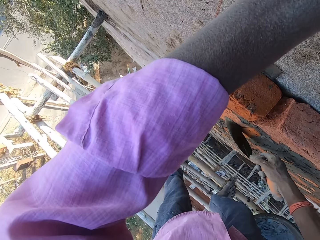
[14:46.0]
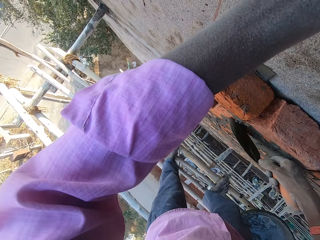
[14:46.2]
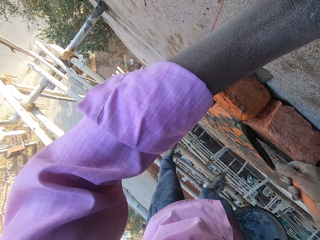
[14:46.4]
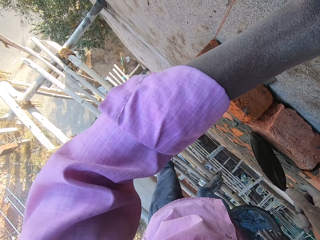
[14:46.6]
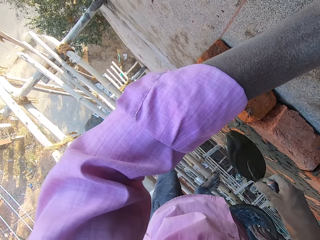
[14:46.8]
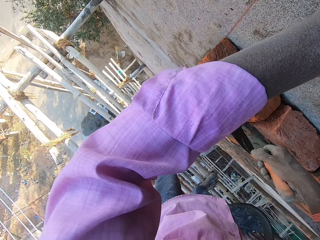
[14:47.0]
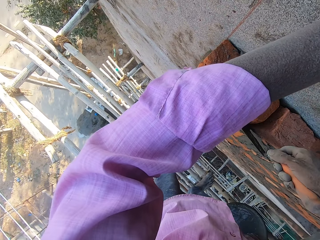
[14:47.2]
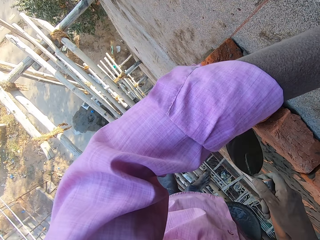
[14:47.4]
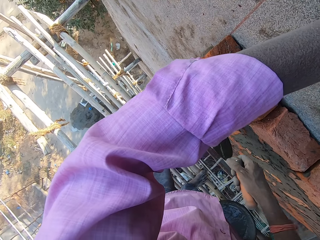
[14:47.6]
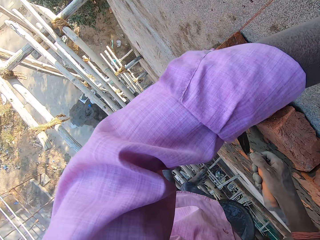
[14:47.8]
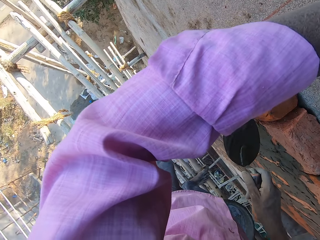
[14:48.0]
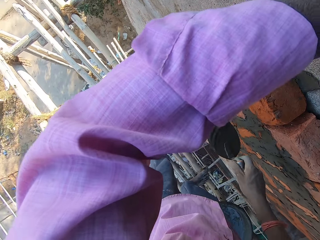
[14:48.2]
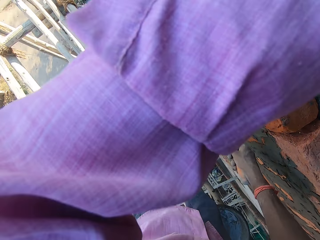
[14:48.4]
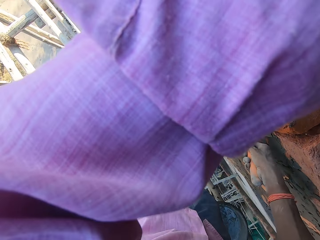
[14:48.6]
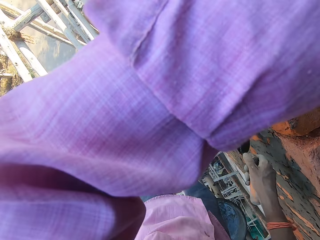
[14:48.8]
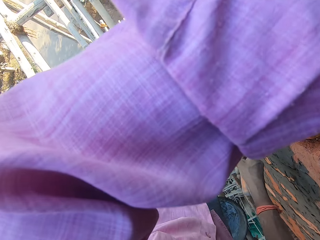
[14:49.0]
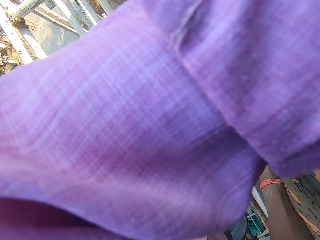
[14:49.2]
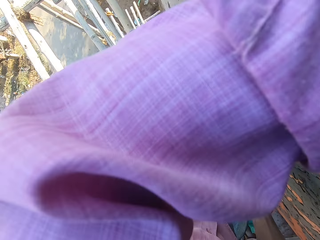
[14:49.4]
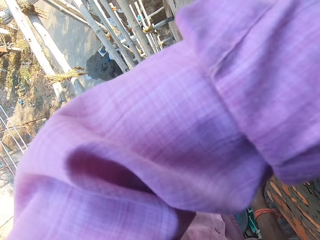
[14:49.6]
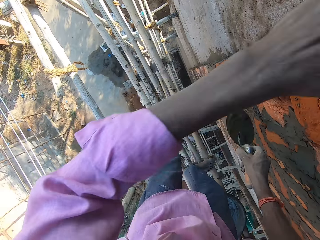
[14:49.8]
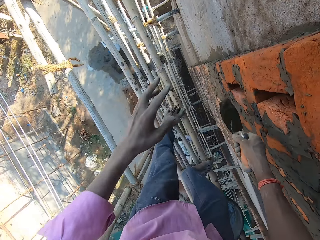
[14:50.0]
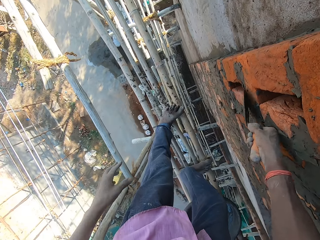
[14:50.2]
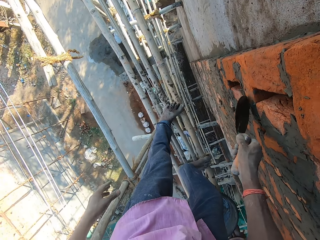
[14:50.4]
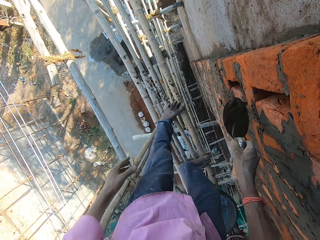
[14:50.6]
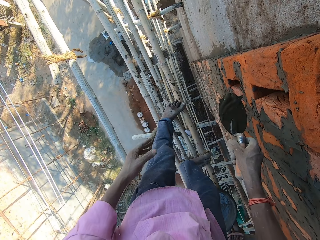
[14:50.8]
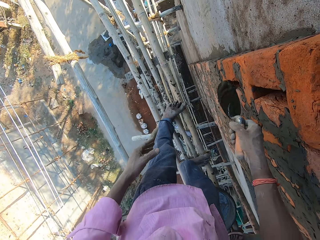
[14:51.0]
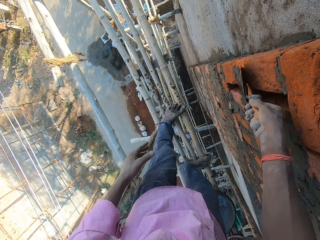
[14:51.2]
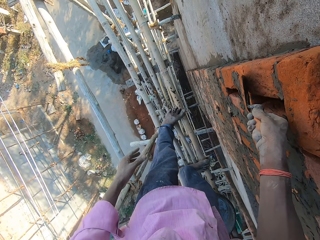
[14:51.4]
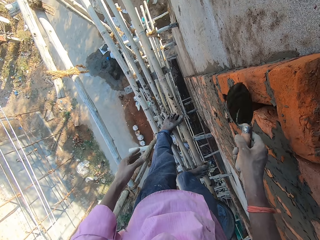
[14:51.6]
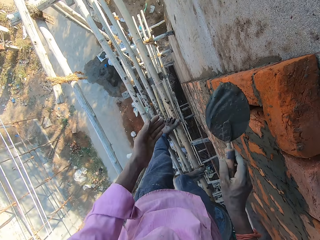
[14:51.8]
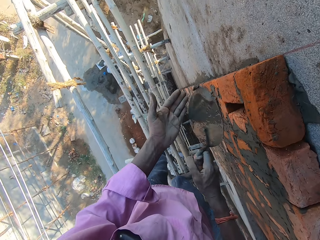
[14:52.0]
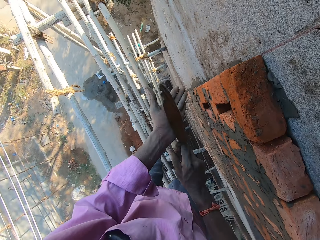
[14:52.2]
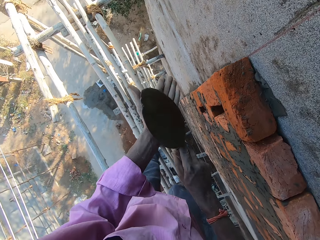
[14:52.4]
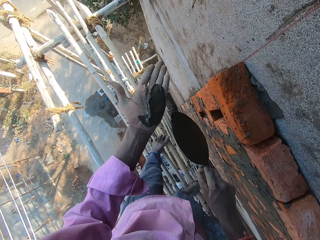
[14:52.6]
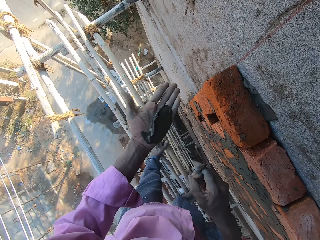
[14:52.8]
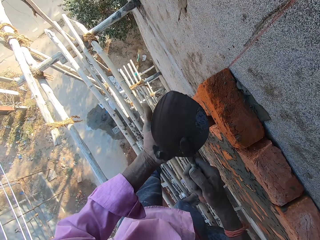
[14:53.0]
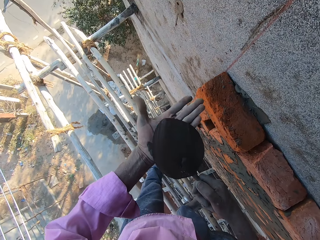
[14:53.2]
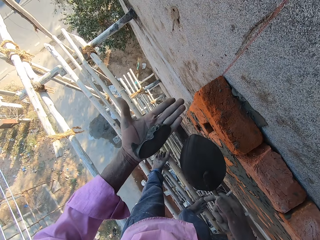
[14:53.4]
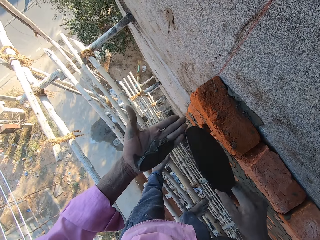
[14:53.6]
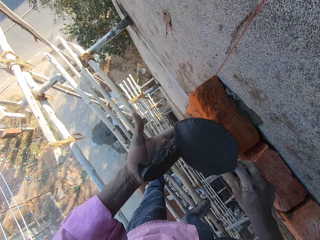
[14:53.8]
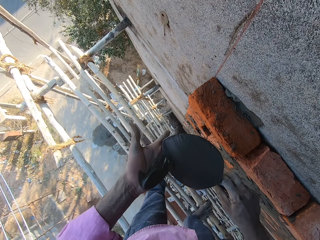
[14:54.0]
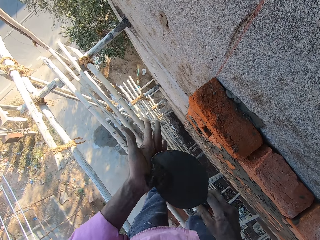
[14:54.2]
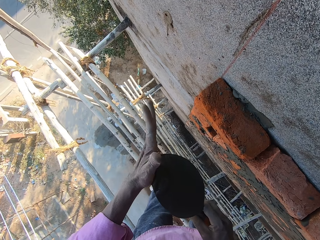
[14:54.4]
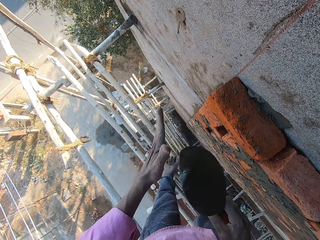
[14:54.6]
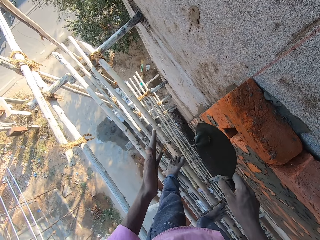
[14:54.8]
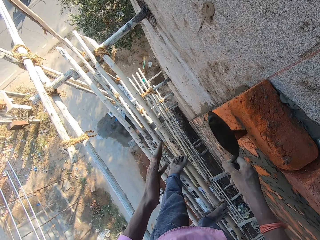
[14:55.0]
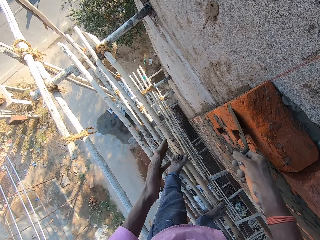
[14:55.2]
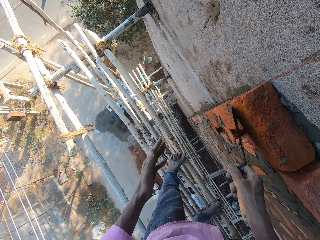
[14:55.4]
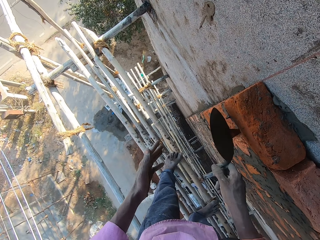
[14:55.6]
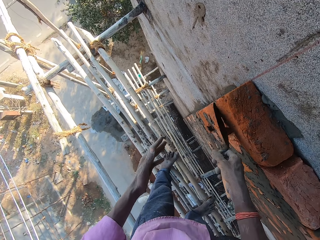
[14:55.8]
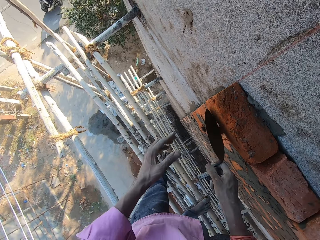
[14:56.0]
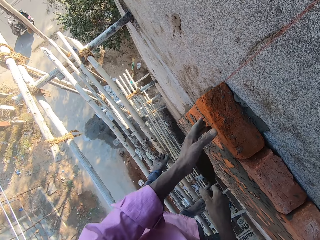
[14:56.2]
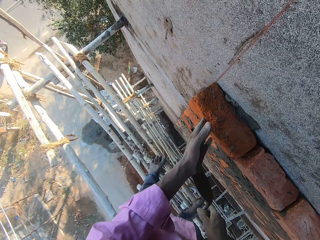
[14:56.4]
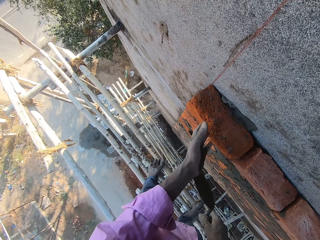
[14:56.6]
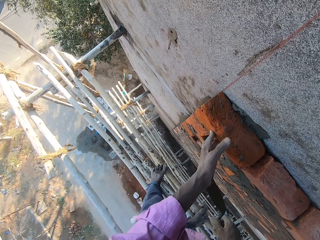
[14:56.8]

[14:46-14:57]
The camera wearer plasters the bricks with a hand trowel in his right hand. He scrapes mortar from the hand trowel with his left hand. He takes mortar from his left hand with the hand trowel in his right hand. He plasters the bricks with the hand trowel in his right hand.

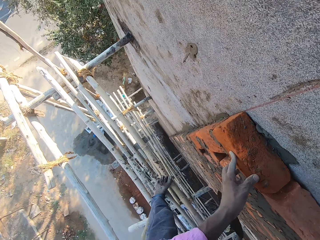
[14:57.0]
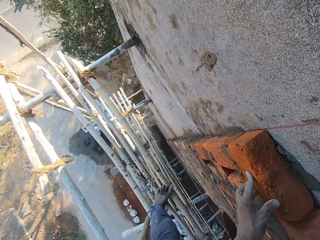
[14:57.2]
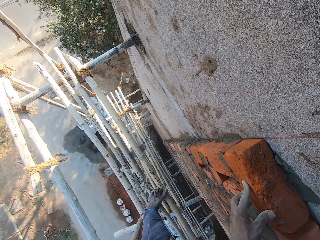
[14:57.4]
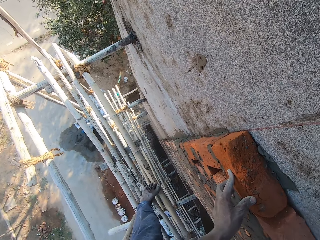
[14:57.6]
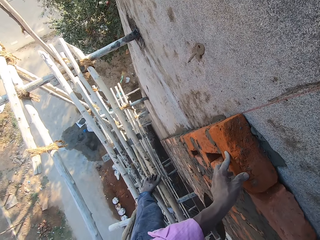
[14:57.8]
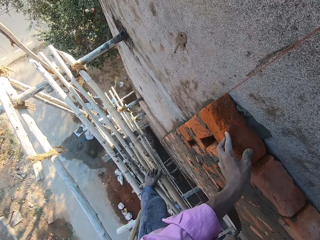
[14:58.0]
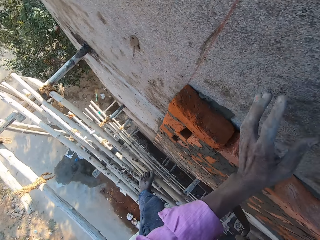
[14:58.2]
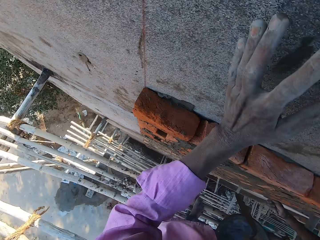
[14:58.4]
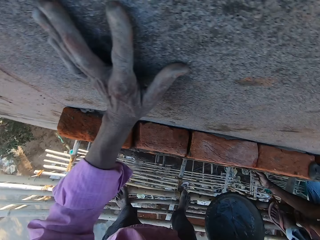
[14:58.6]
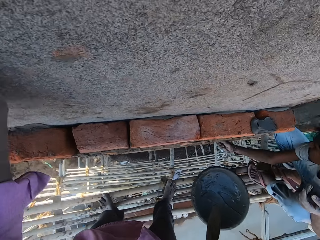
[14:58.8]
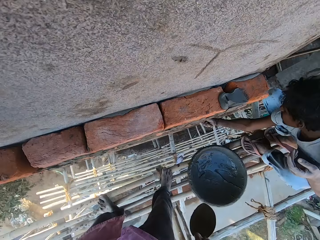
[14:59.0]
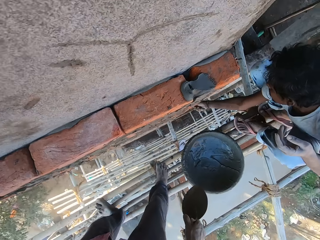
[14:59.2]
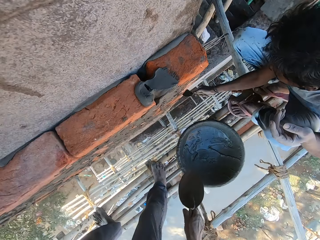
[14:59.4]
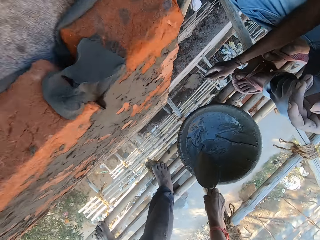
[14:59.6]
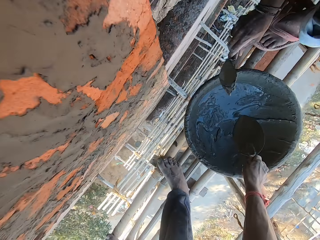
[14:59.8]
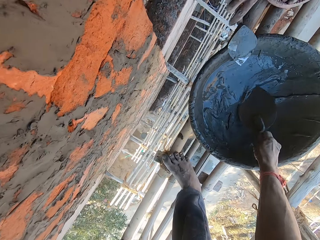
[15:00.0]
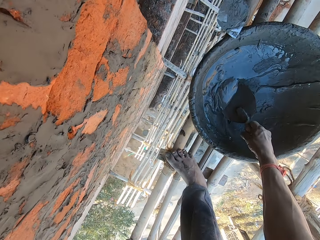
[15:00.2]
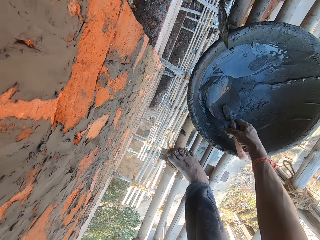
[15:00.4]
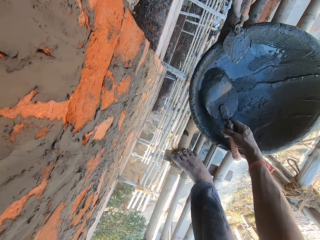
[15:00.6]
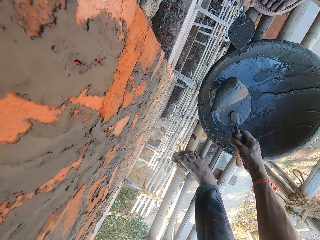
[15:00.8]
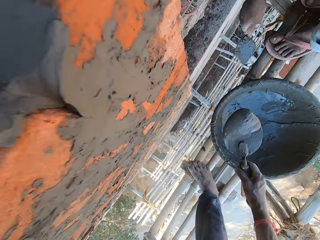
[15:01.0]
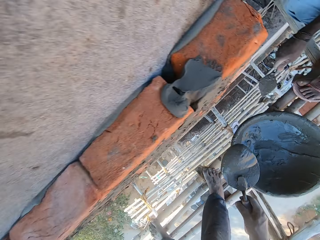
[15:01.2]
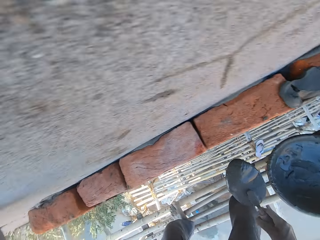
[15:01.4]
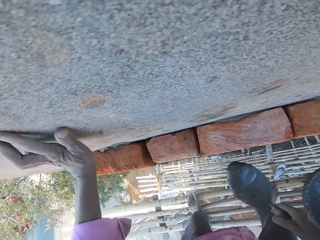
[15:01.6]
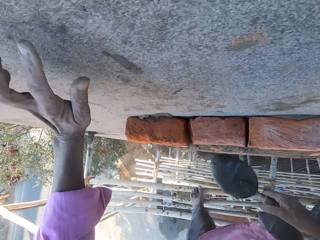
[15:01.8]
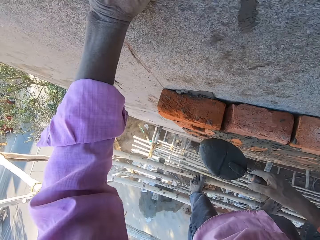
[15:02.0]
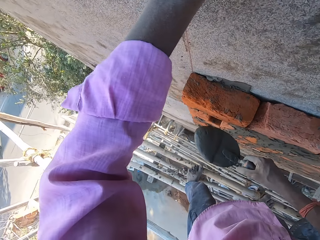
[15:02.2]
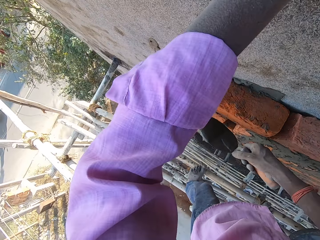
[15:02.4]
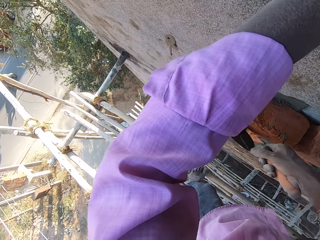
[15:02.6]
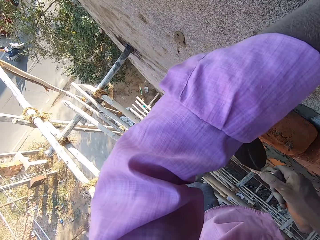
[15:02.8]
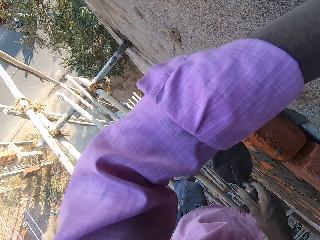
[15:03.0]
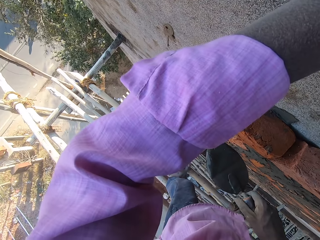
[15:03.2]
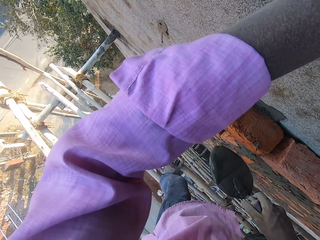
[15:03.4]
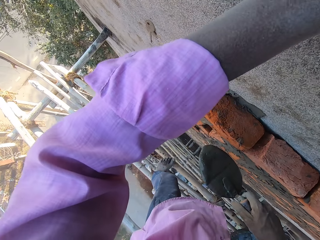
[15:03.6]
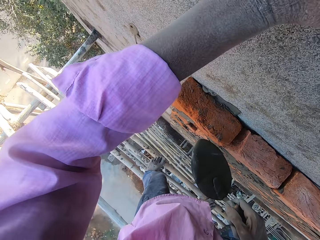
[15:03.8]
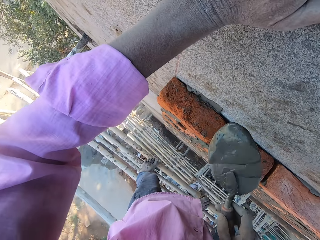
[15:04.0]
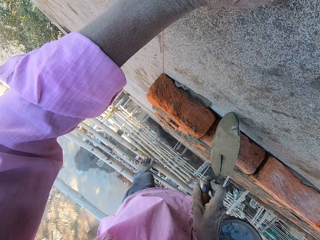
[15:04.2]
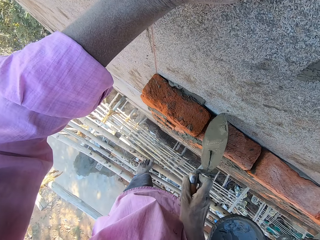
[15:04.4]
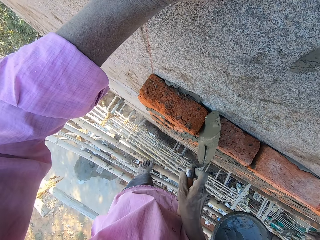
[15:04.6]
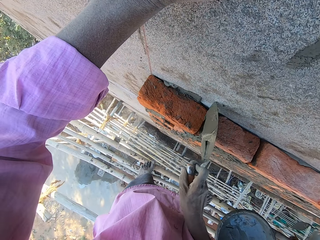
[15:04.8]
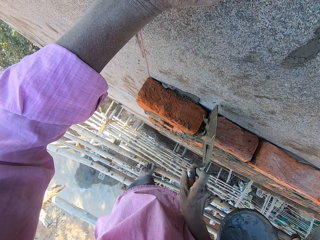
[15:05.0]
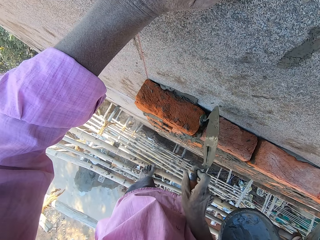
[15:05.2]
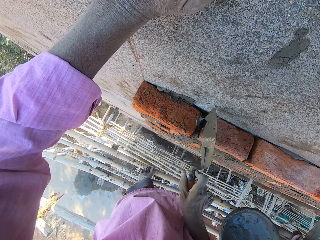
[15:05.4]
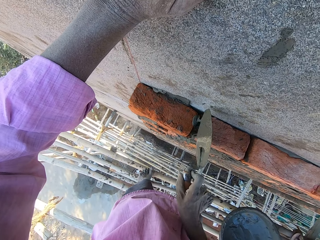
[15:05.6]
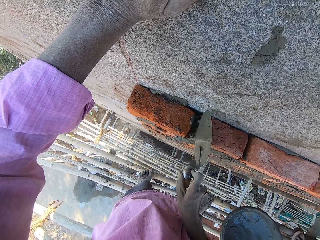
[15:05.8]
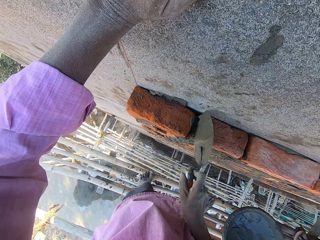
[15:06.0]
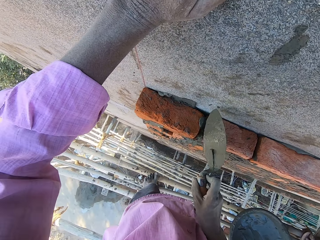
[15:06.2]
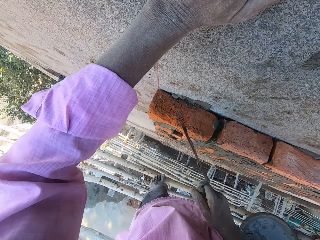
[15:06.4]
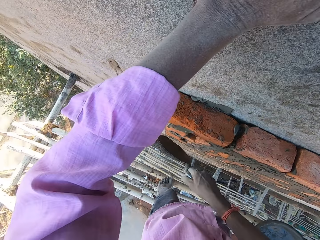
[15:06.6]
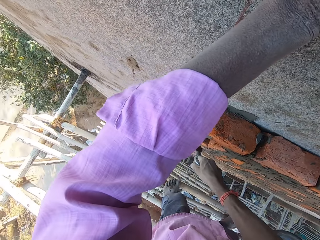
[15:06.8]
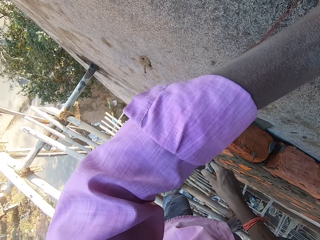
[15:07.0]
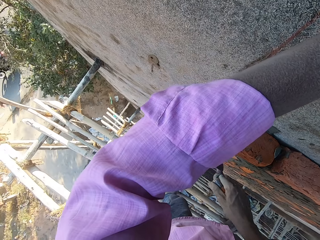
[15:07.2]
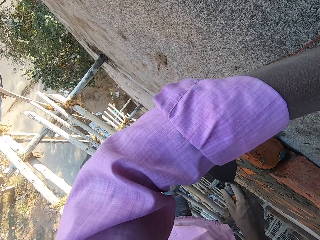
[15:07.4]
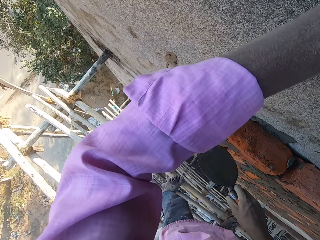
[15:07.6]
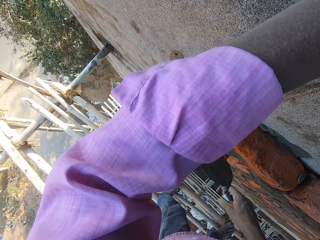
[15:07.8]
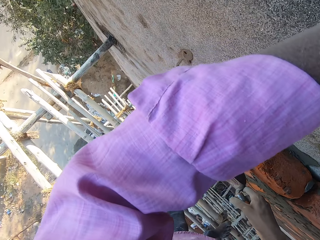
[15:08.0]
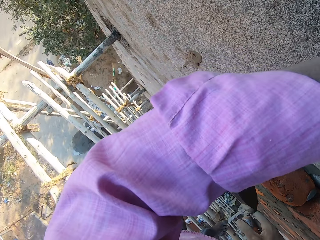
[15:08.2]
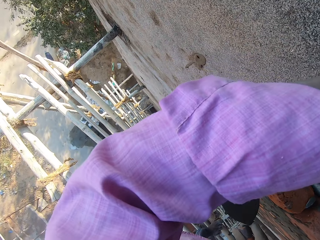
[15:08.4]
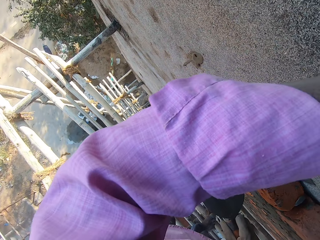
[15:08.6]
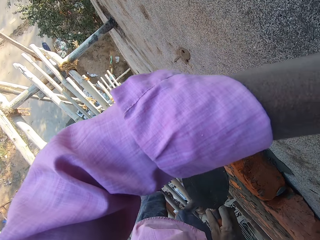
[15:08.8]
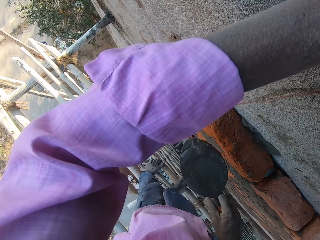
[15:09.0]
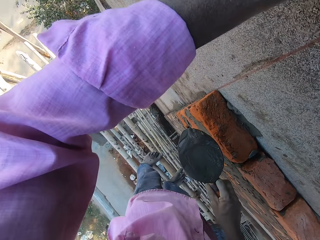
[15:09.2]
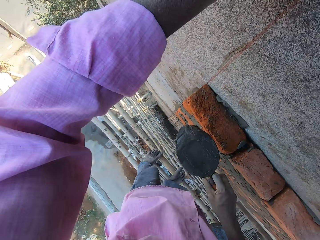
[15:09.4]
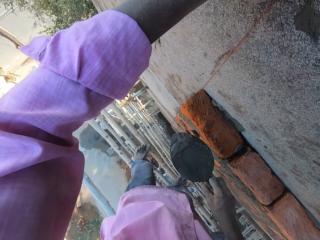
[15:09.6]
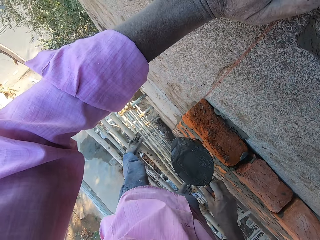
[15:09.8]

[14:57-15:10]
The camera wearer places his left hand on the brick on the wall. He places his left hand on the wall. A man plasters the bricks with a hand trowel in his right hand and turns the trowel. The camera wearer takes mortar from a head pan with the hand trowel in his right hand. The man scrapes mortar from the hand trowel with the head pan. The camera wearer plasters the bricks with the hand trowel in his right hand. He pours the mortar on the brick with the hand trowel in his right hand. He plasters the bricks with the hand trowel in his right hand. He adjusts his left hand on the wall.
